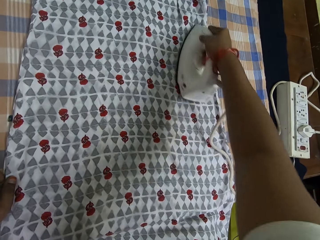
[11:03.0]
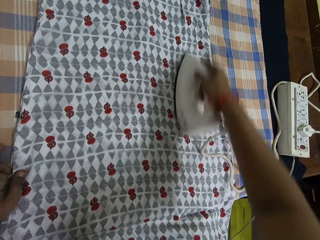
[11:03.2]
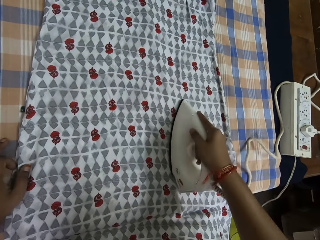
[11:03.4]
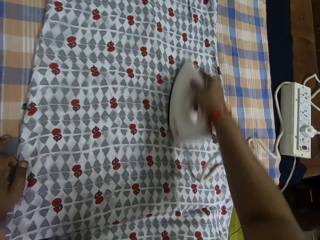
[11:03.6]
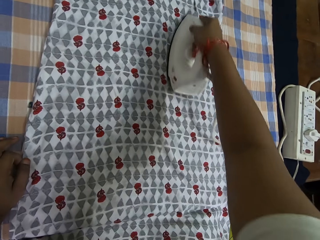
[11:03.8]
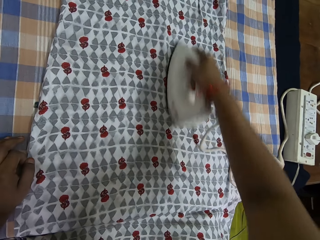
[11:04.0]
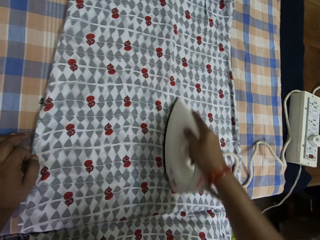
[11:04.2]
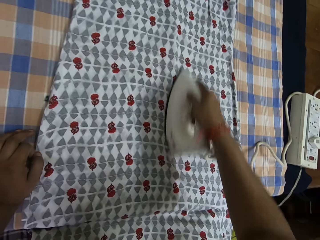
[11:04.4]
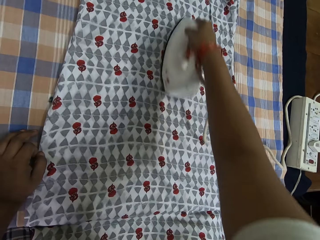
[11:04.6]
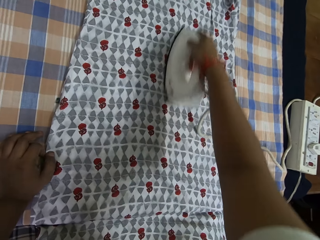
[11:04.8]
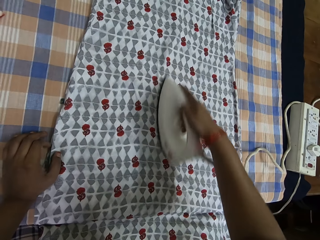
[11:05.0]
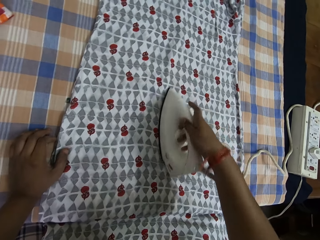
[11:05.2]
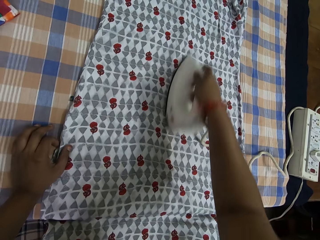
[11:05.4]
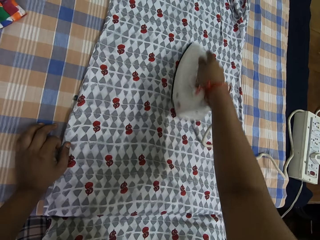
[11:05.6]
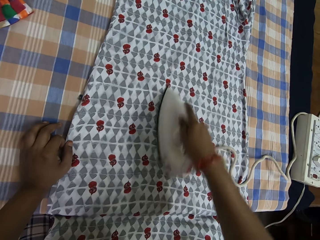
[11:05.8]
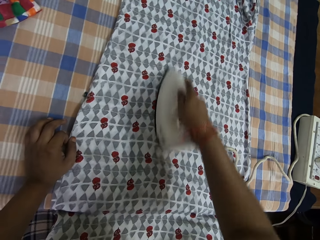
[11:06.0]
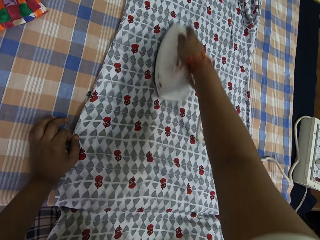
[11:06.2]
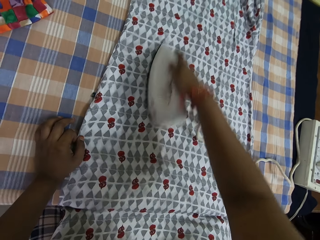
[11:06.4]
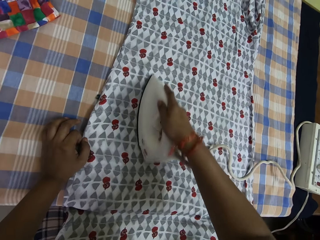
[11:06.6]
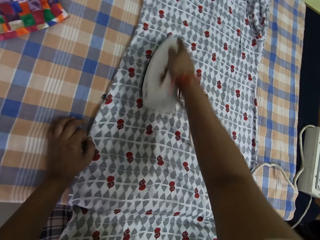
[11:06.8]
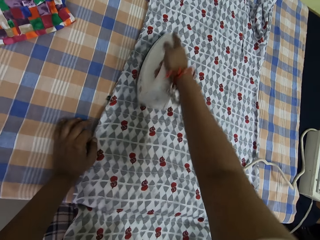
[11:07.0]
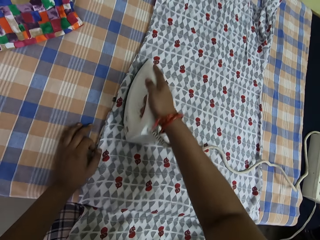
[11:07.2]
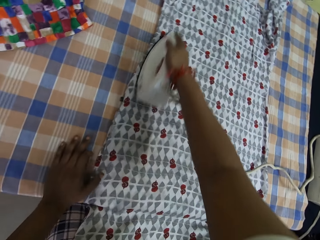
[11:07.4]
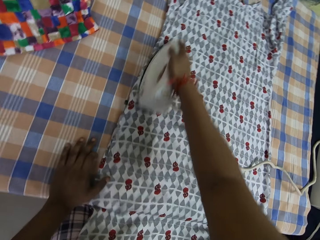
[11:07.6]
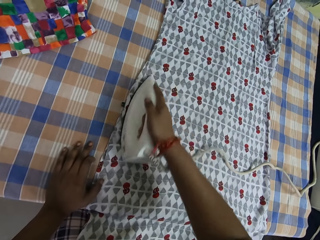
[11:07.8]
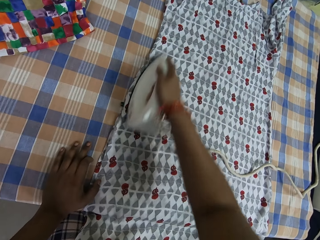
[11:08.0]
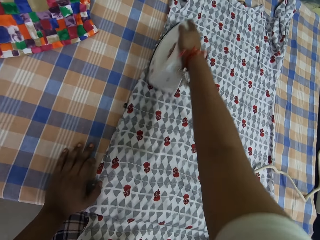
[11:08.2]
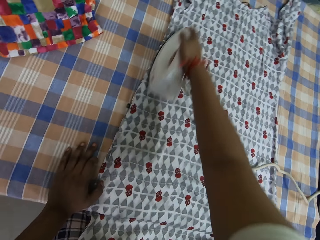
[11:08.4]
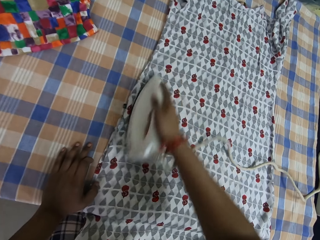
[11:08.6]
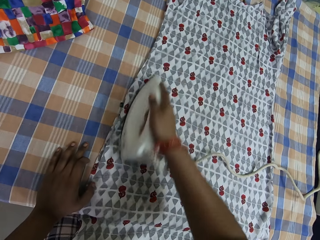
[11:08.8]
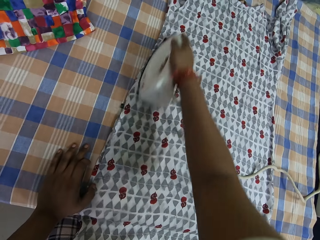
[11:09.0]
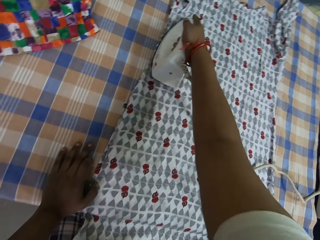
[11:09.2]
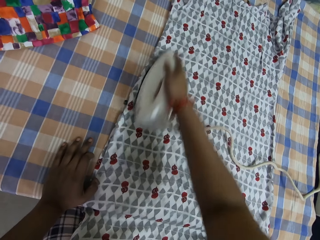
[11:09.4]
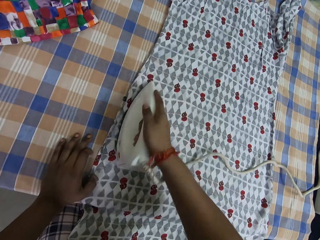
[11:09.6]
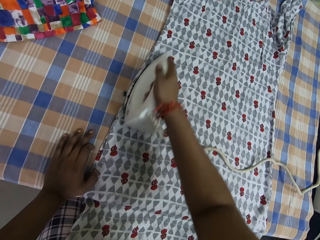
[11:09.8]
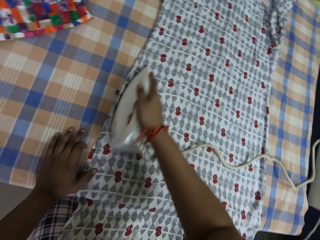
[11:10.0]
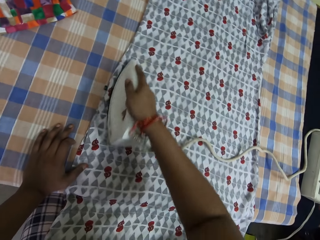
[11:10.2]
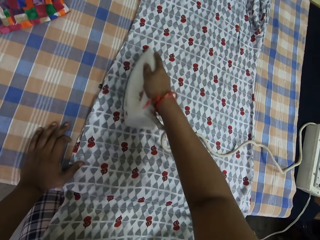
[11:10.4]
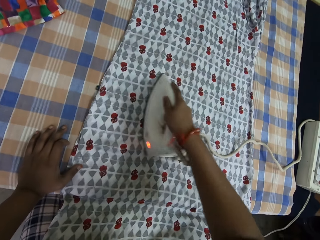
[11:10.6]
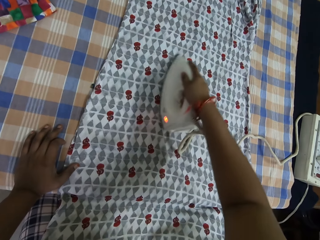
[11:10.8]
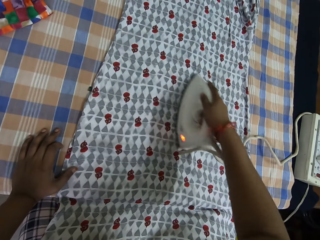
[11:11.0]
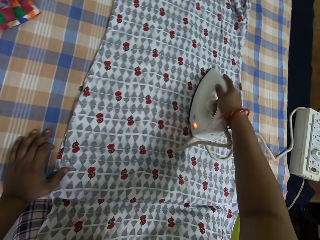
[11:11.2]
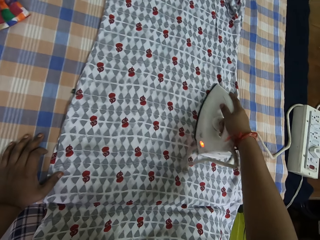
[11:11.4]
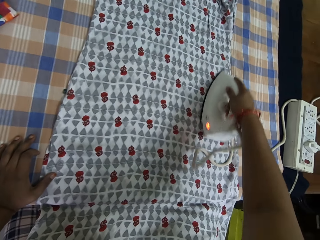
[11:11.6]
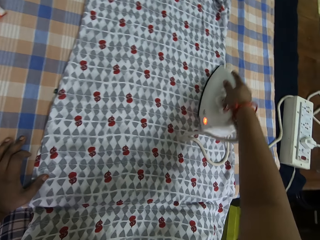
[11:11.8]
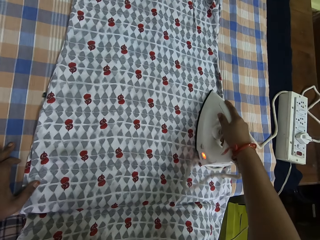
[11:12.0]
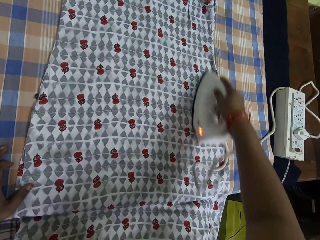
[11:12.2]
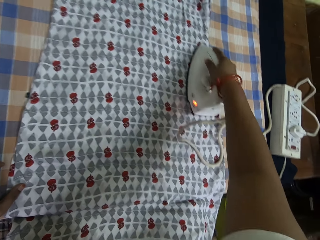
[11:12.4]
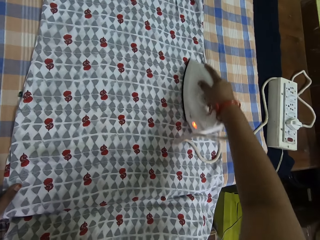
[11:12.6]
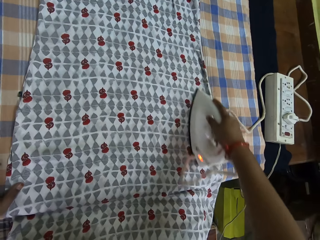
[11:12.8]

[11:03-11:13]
The camera wearer holds the cloth on the table with his left hand. He smoothens the cloth on the table with the pressing iron in his right hand.

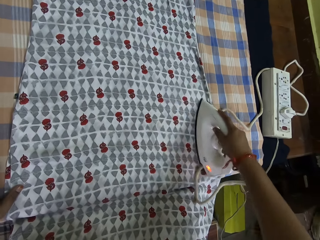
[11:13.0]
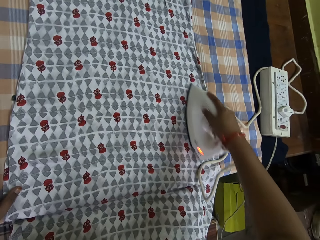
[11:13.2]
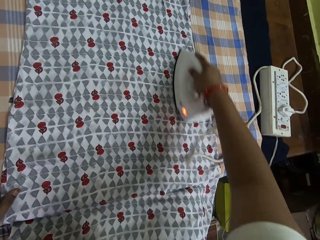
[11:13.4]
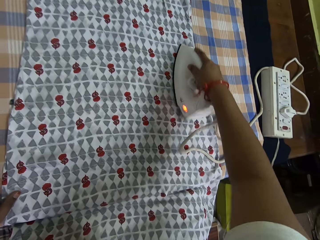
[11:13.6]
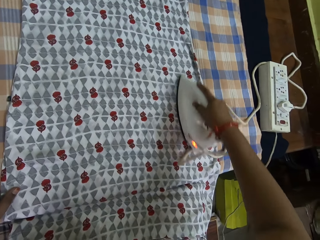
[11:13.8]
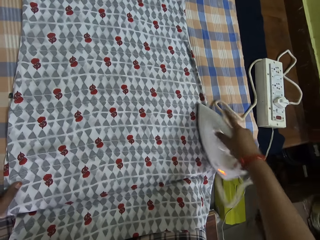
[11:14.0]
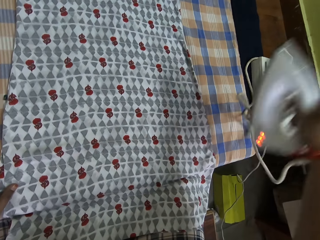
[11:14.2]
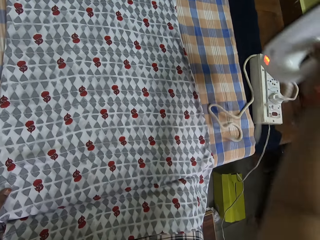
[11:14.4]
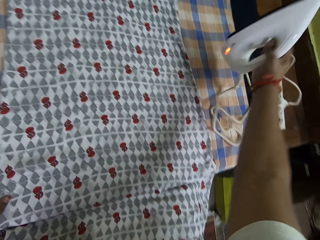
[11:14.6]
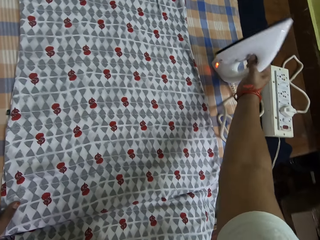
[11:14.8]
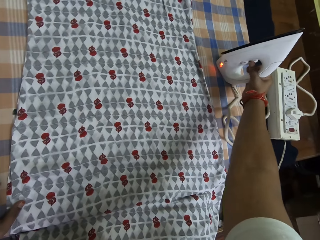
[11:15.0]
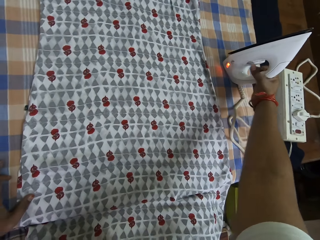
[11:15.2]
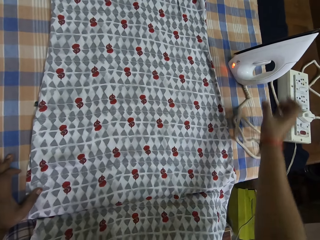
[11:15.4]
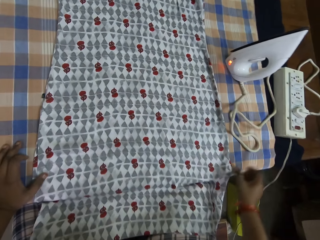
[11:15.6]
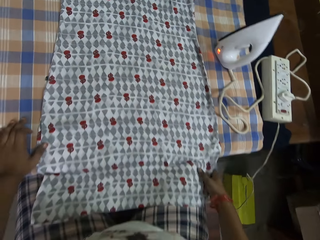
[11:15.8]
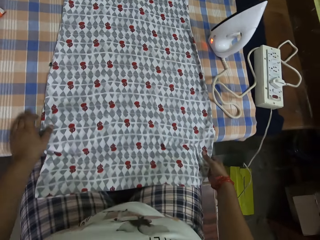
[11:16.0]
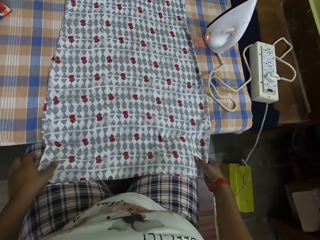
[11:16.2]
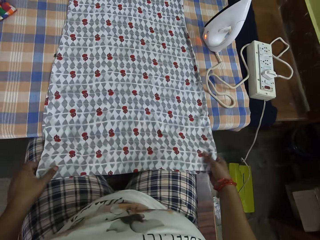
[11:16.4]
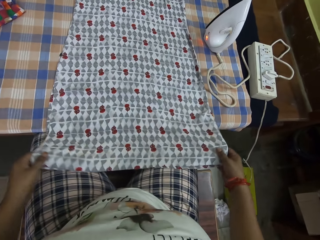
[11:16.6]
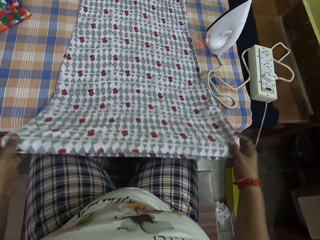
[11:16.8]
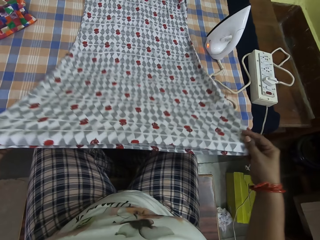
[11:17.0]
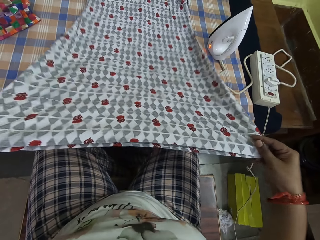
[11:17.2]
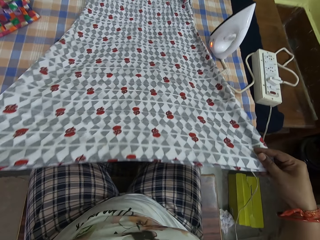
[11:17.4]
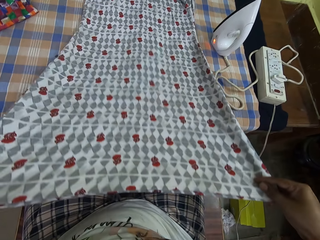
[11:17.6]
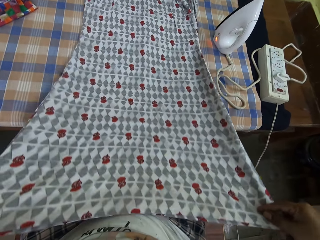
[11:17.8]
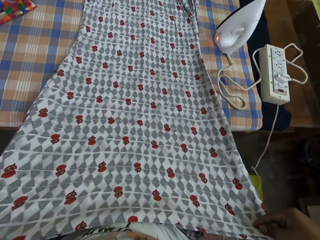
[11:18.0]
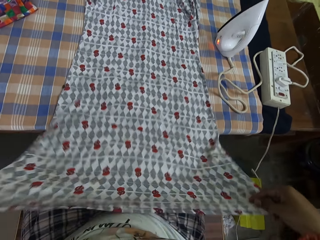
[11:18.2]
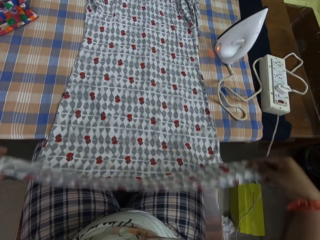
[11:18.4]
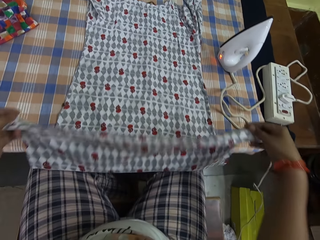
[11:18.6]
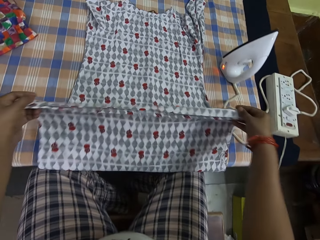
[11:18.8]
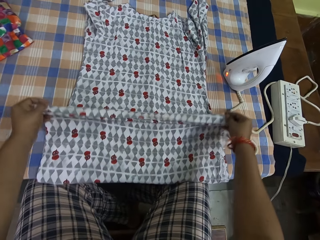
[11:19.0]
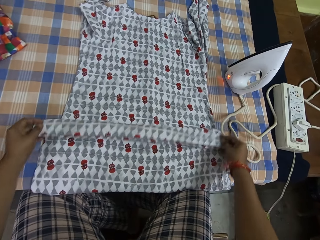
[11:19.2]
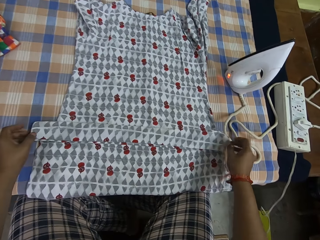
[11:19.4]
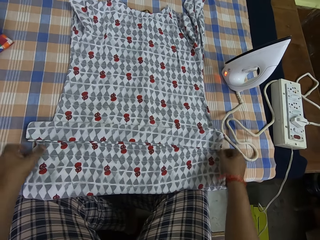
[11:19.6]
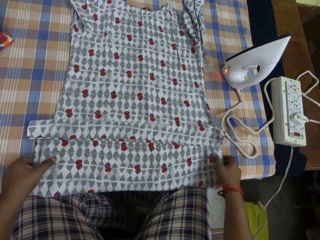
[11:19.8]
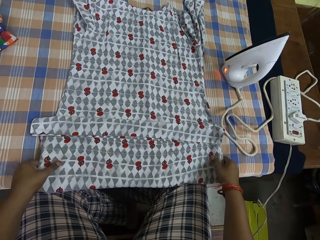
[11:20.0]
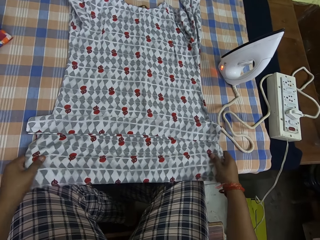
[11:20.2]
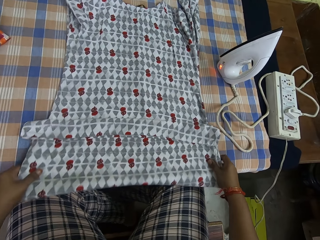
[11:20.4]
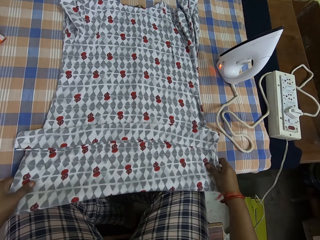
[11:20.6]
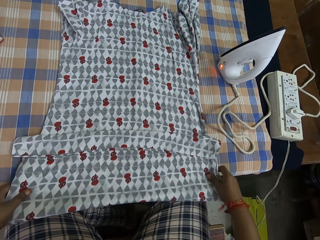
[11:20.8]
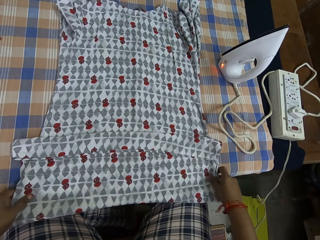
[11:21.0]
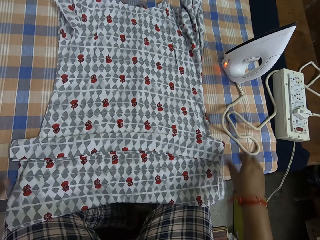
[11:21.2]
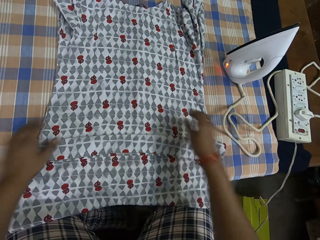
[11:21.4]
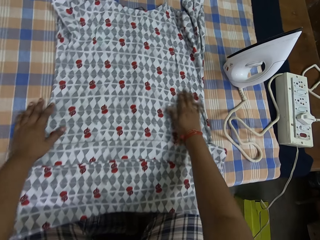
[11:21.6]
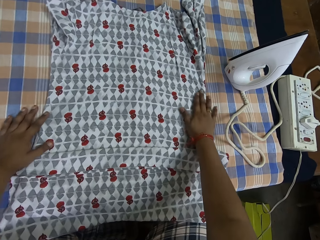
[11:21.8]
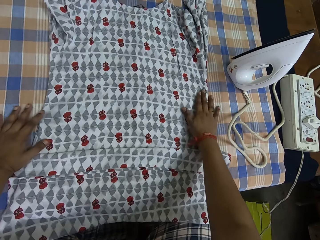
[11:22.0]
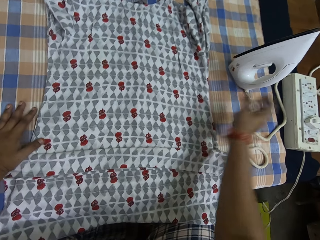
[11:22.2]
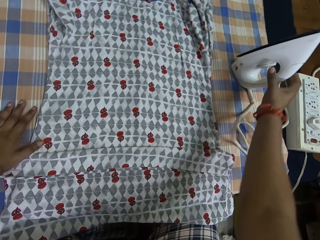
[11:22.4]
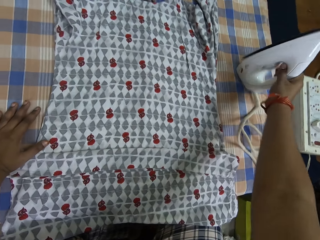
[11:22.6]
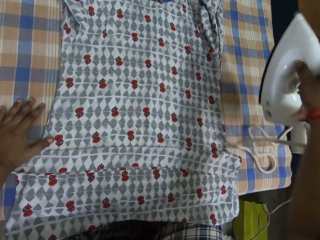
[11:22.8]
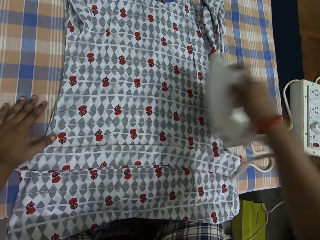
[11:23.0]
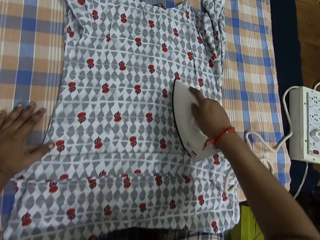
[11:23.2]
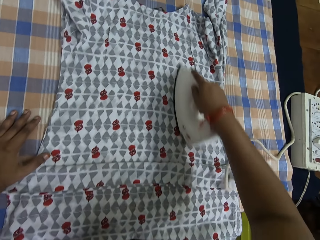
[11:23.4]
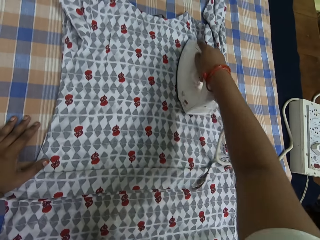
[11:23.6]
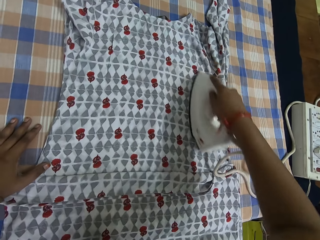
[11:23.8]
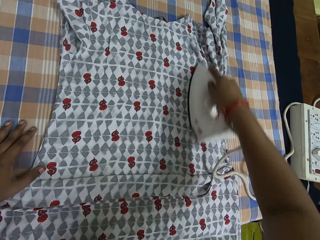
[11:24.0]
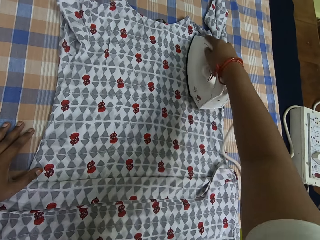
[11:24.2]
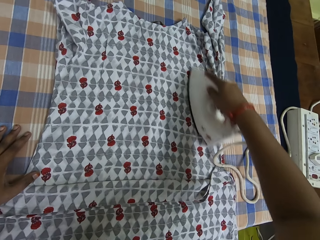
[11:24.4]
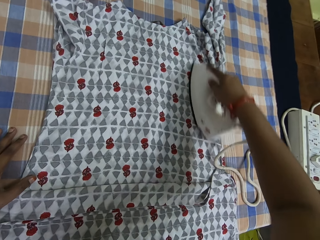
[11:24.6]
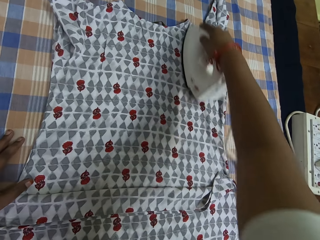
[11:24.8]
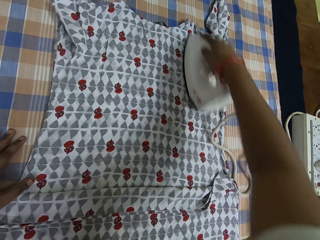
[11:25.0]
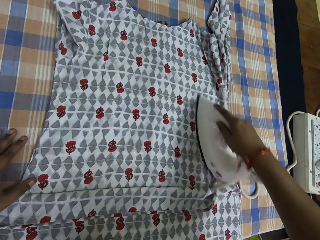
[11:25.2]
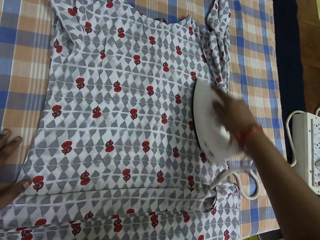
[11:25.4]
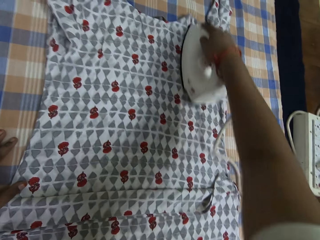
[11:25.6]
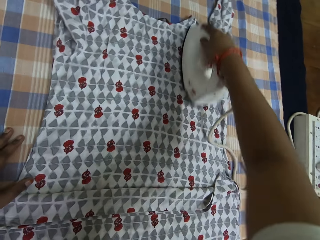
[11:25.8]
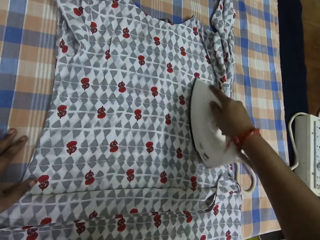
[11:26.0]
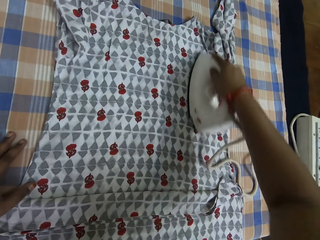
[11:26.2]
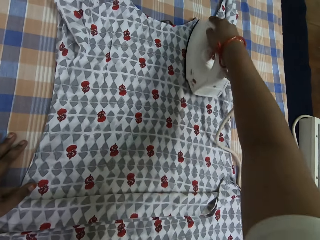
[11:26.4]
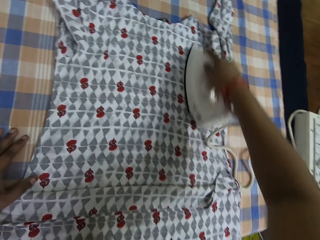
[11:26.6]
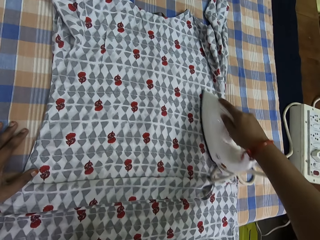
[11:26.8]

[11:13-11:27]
The camera wearer puts down the iron box. He pulls the cloth. He adjusts the cloth on the table with both his hands. He folds the cloth. He picks up the iron box. He smoothens the cloth on the table with the pressing iron in his right hand.
